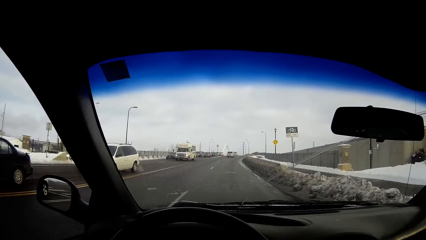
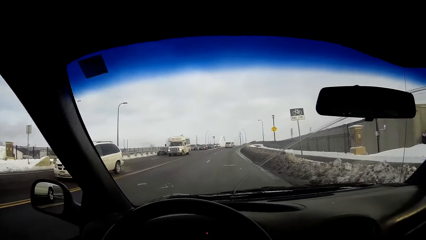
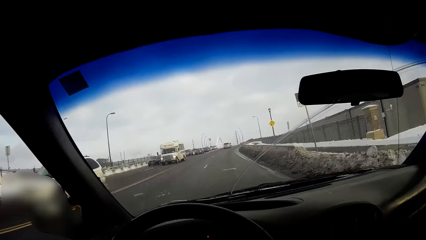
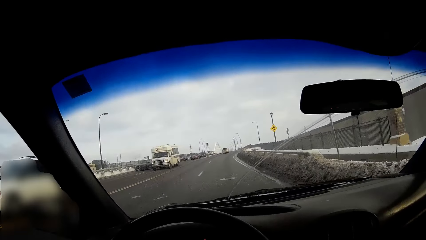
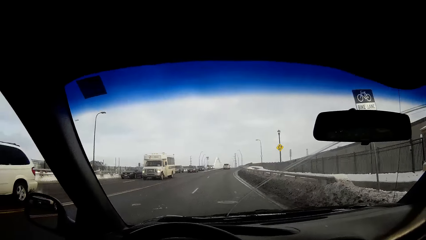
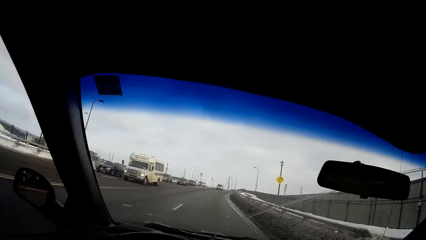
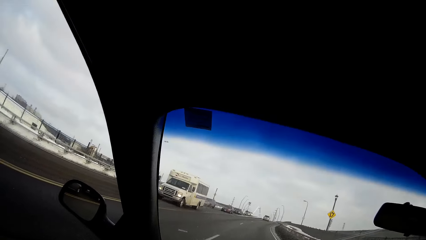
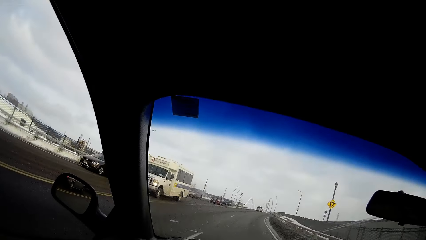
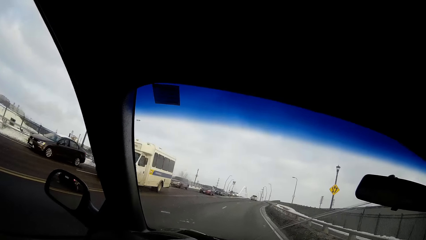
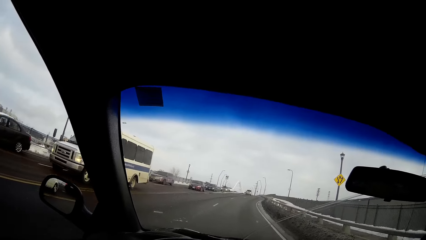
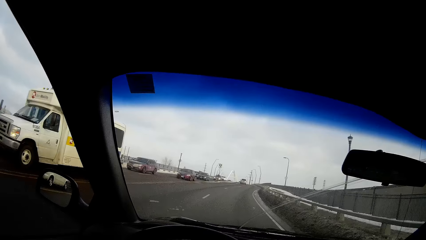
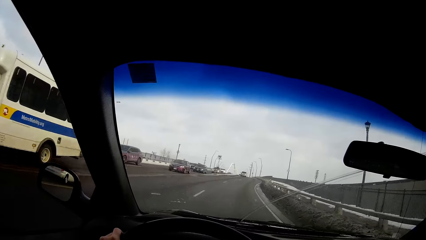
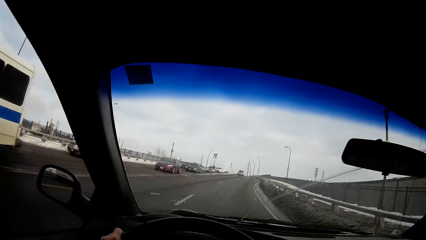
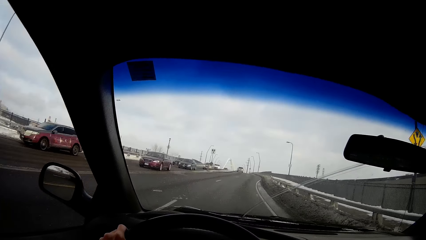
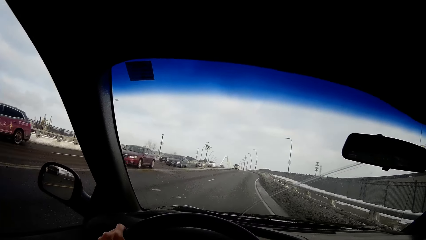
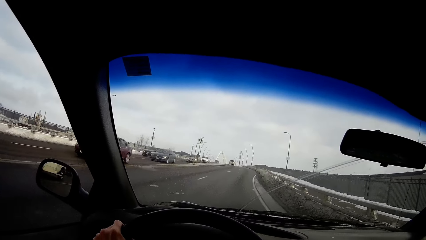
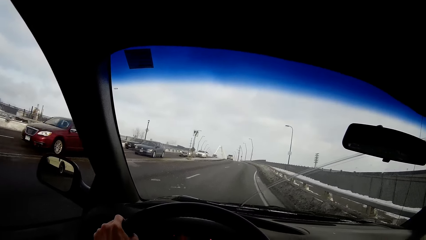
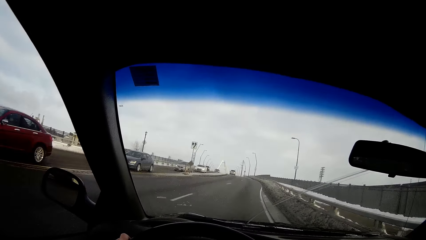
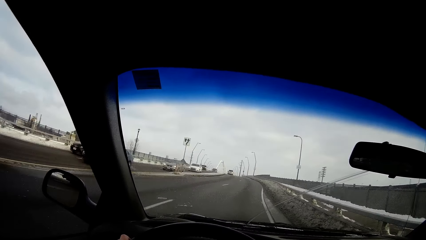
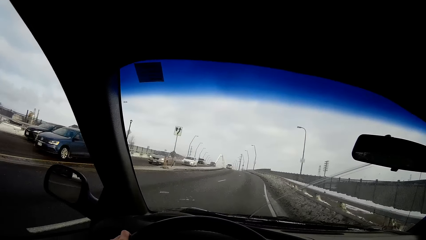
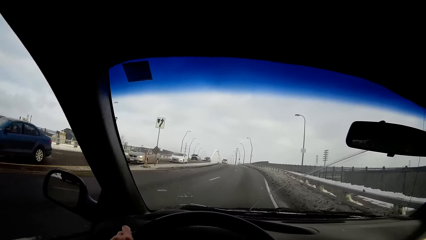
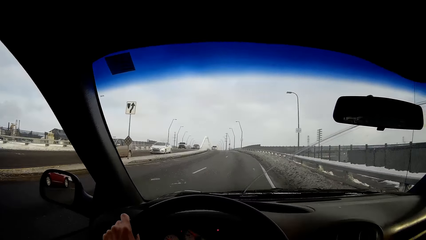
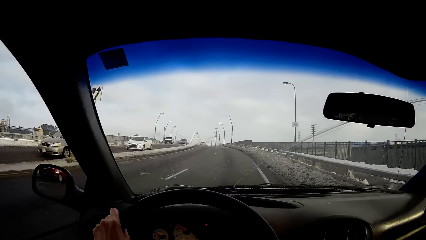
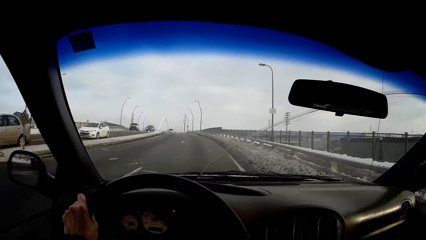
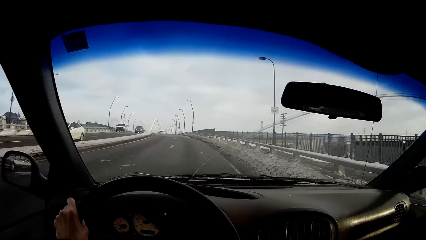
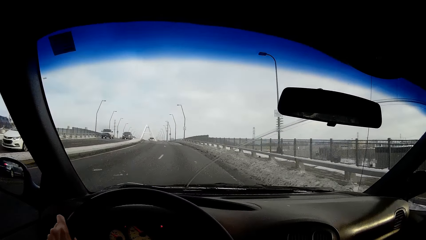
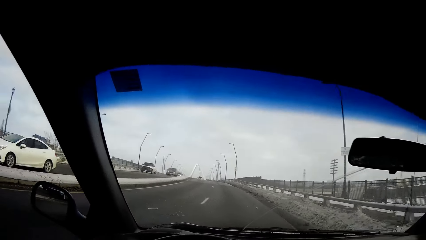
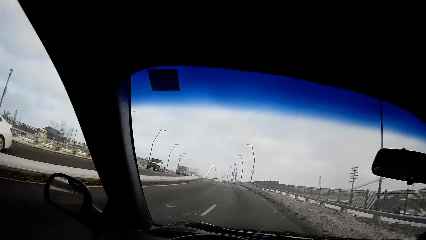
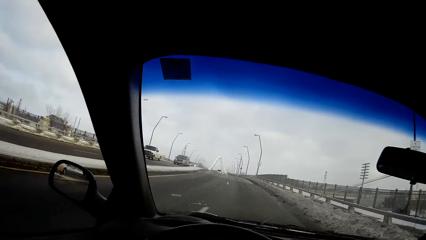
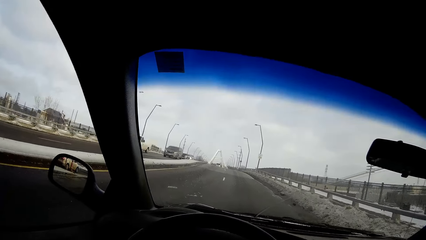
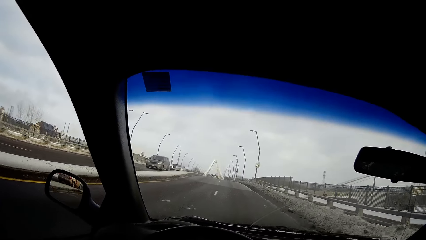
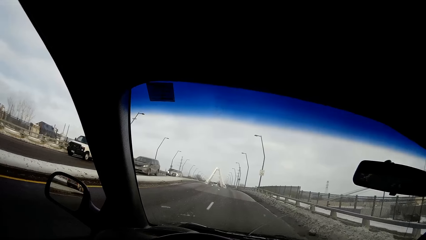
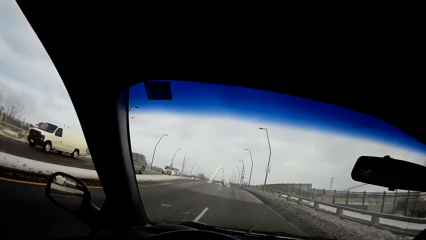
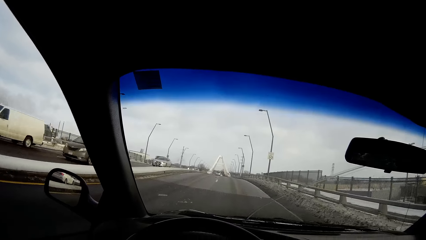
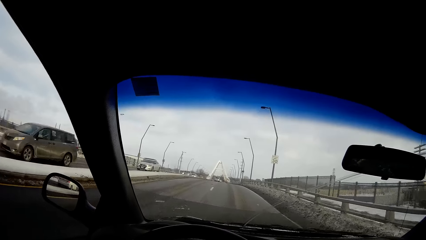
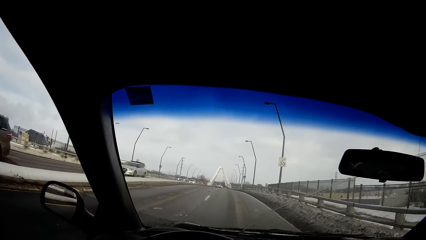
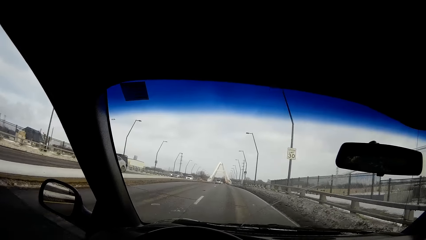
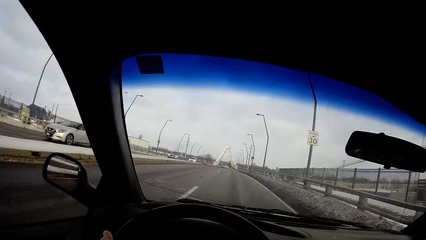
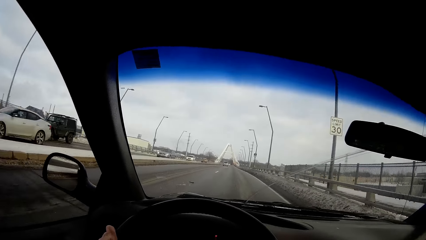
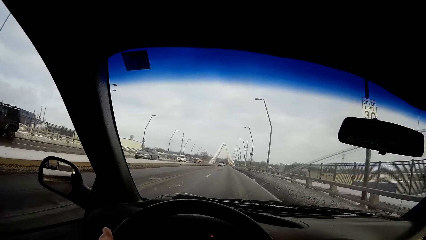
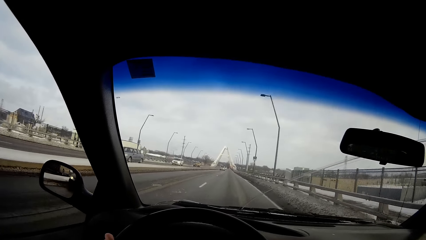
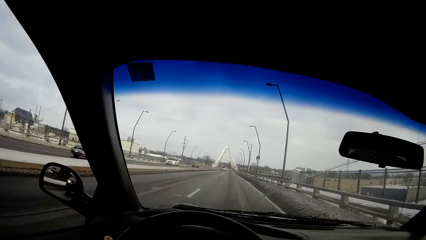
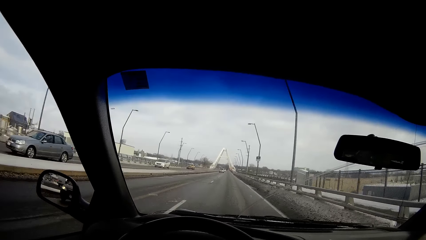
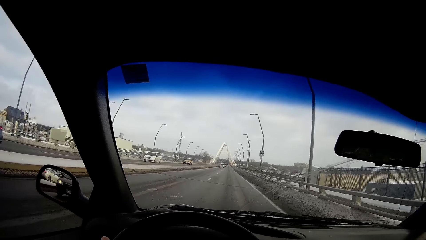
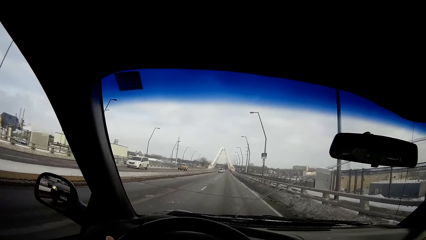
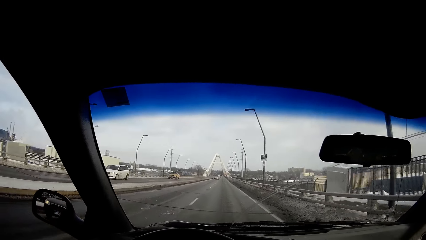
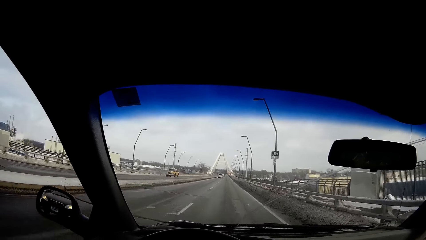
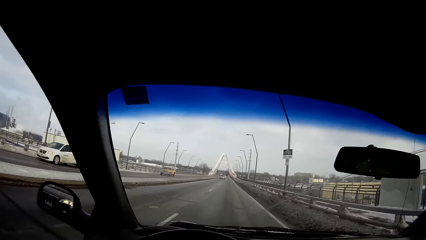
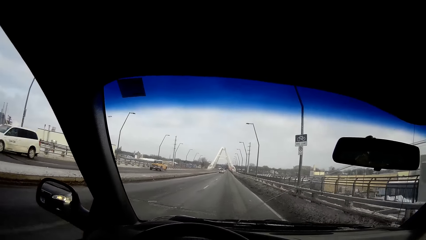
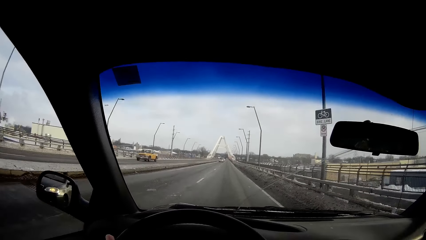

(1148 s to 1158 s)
A white van drives by the camera wearer. The camera wearer drives the car straight. A wine vehicle drives by the camera wearer. A wine vehicle drives by the camera wearer again. A blue vehicle drives by the camera wearer. A silver vehicle drives by the camera wearer. A white vehicle drives by the camera wearer. A white van drives by the camera wearer. A grey vehicle drives by the camera wearer. A silver vehicle drives by the camera wearer. A grey vehicle drives by the camera wearer. A white vehicle drives by the camera wearer.

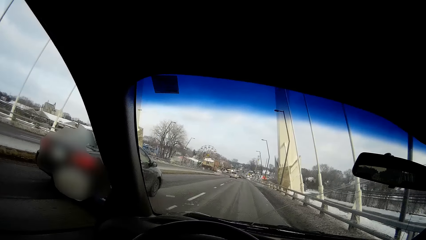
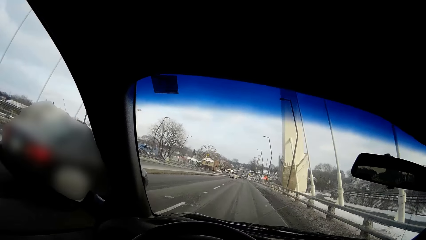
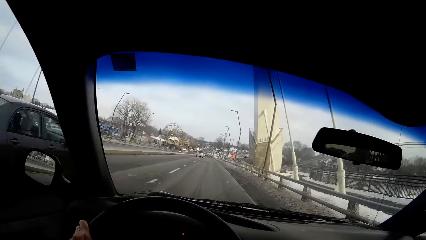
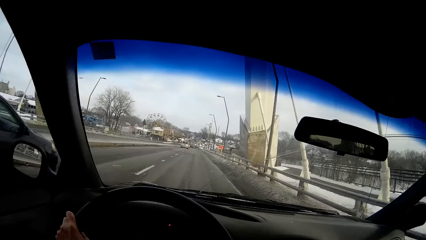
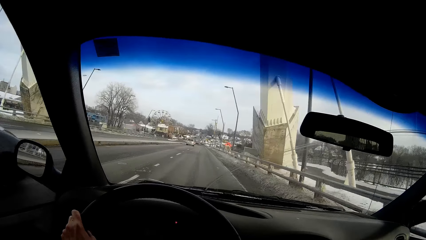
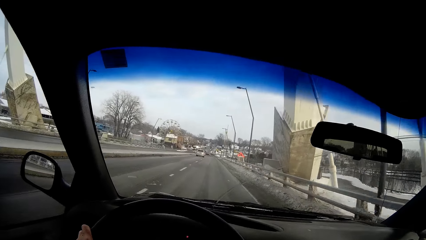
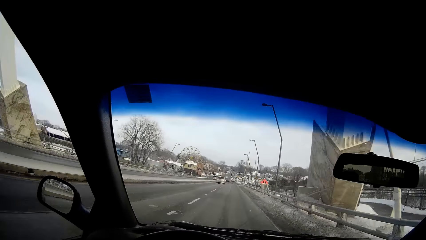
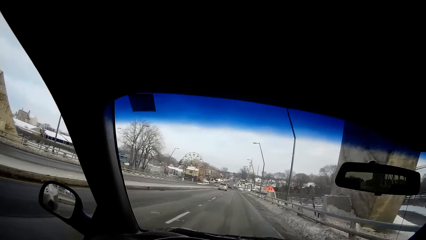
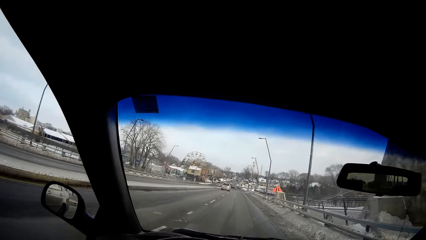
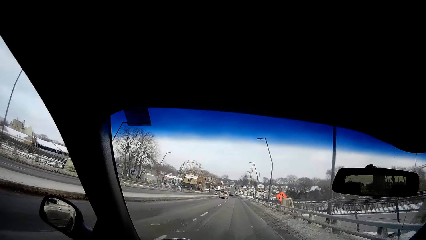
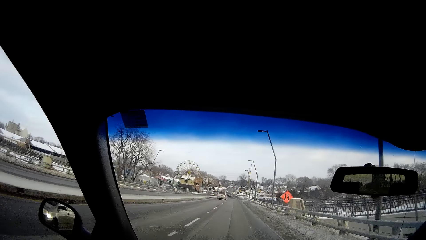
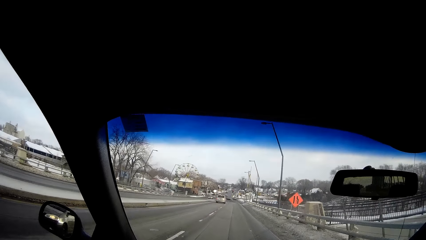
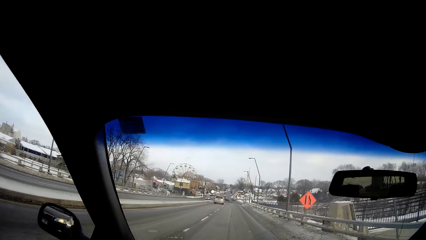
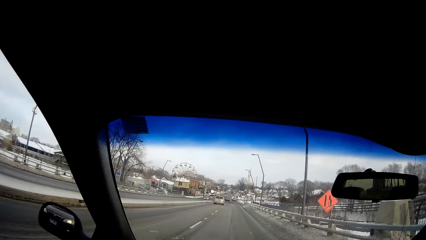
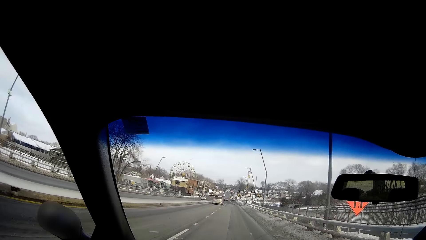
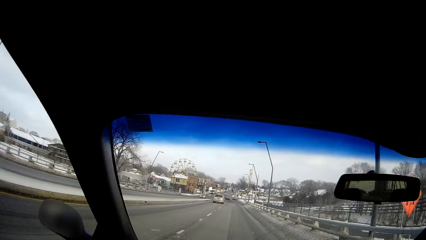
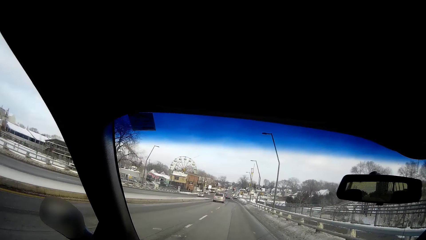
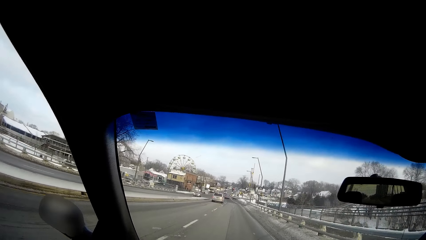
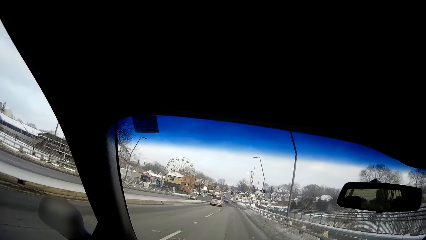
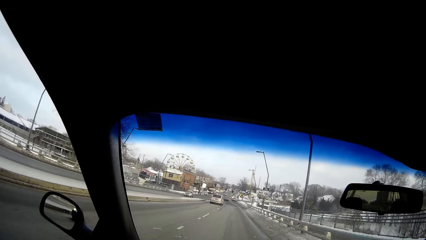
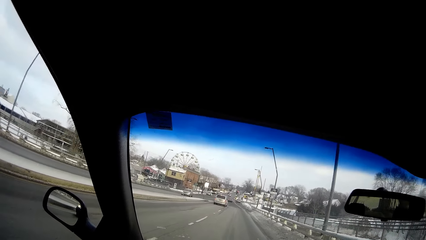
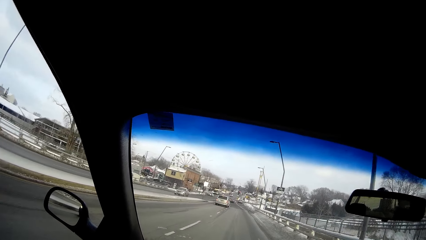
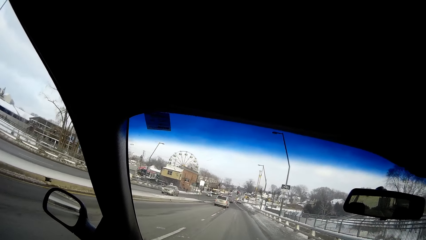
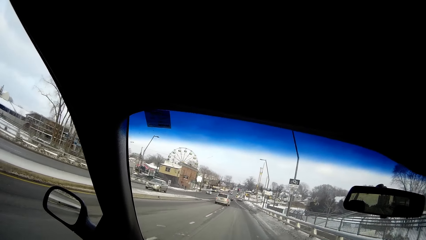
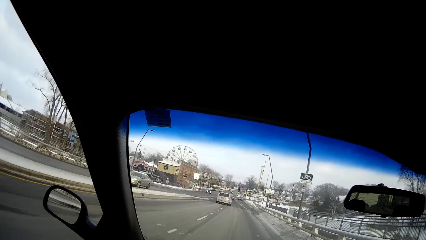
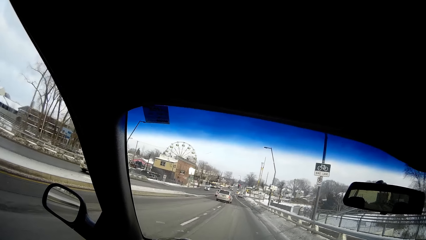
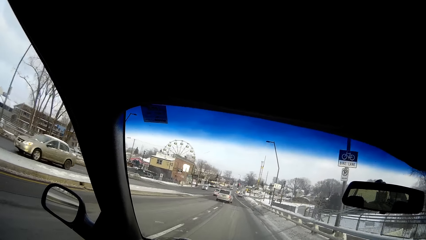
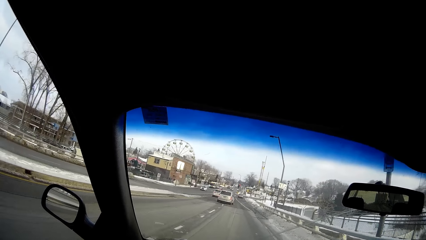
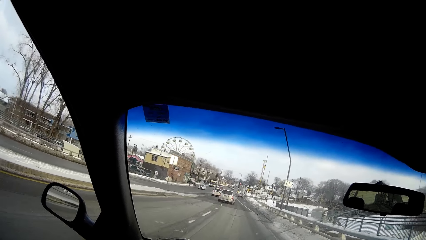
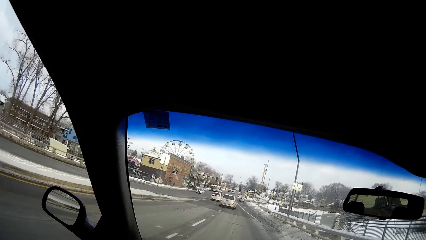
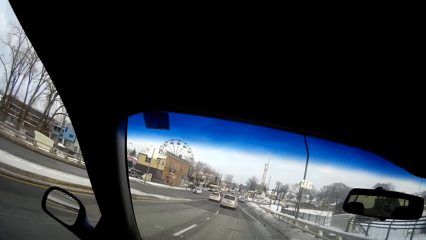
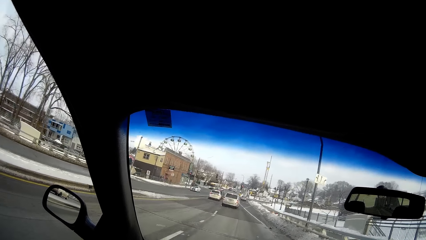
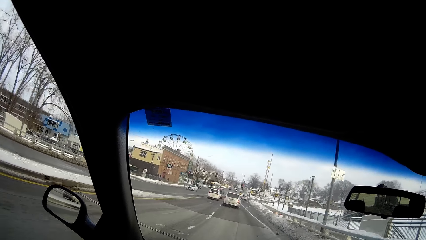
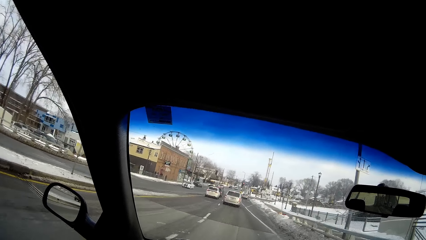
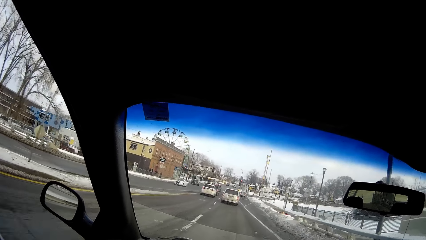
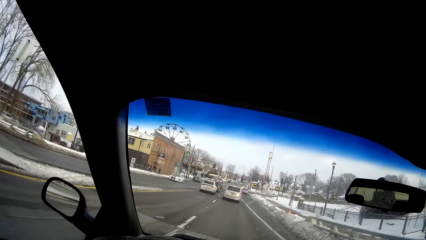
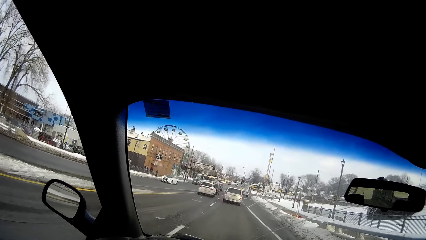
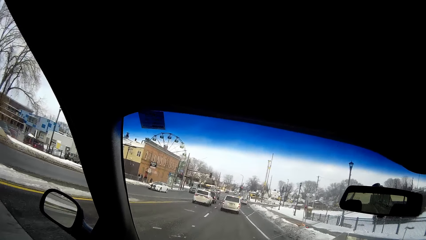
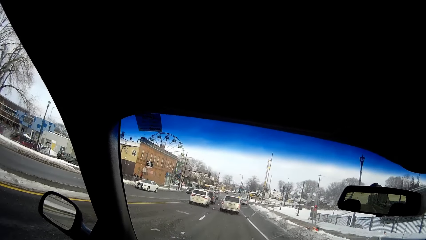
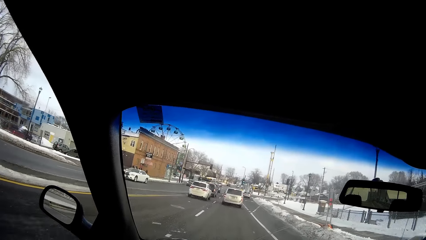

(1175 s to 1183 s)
The camera wearer drives by the grey vehicle. A silver vehicle drives by the camera wearer.
